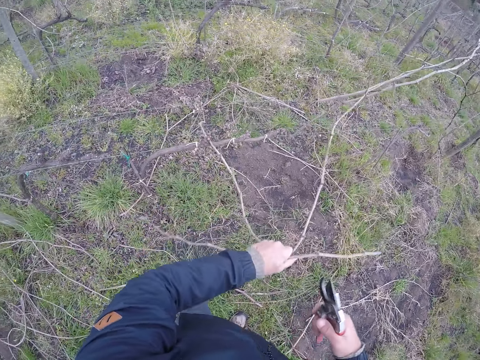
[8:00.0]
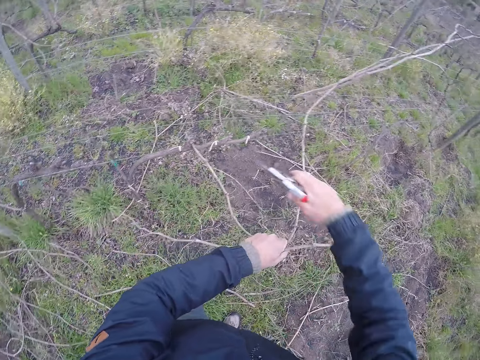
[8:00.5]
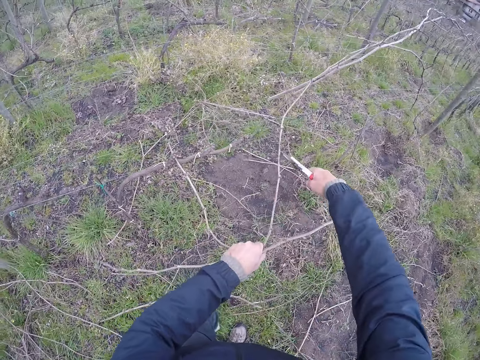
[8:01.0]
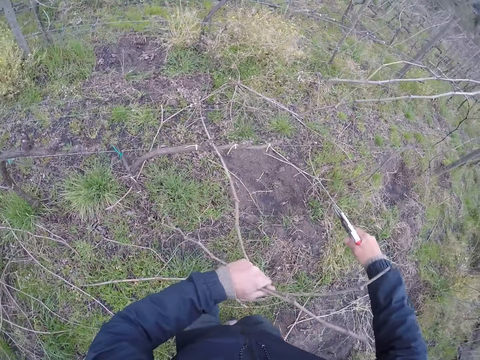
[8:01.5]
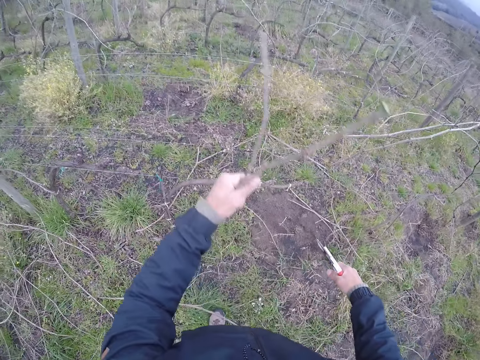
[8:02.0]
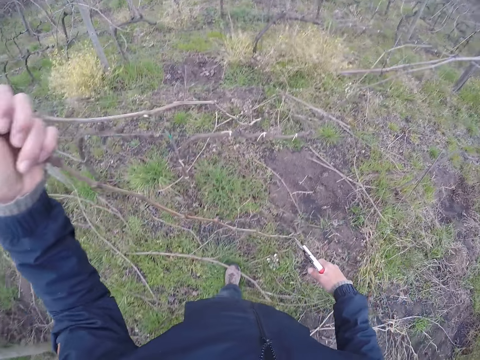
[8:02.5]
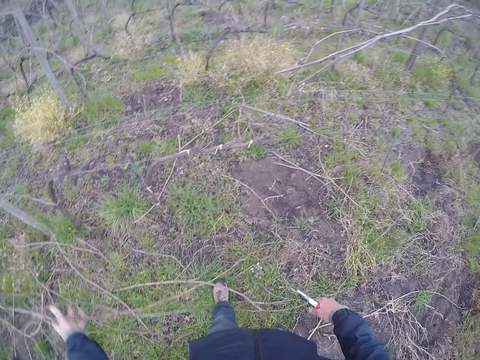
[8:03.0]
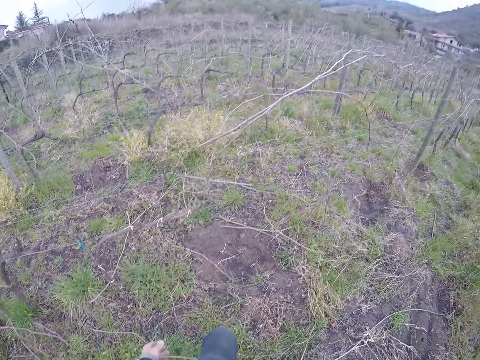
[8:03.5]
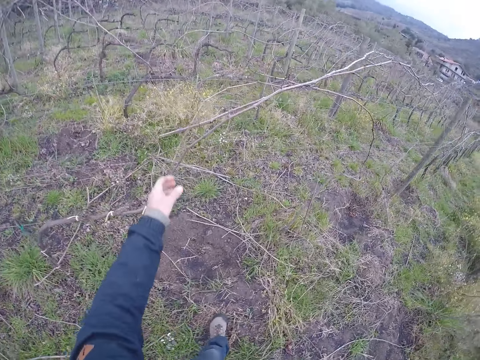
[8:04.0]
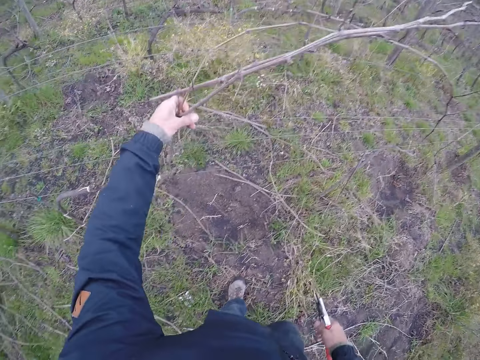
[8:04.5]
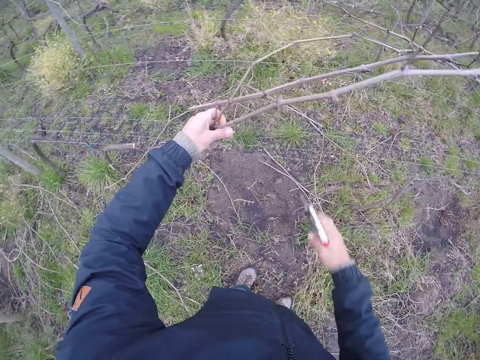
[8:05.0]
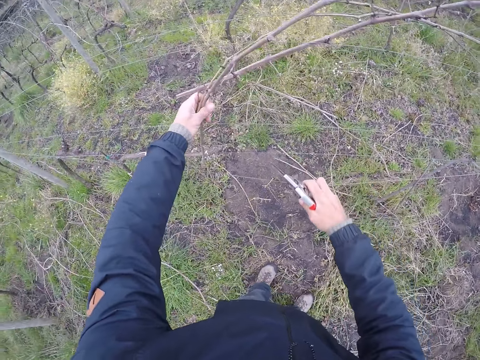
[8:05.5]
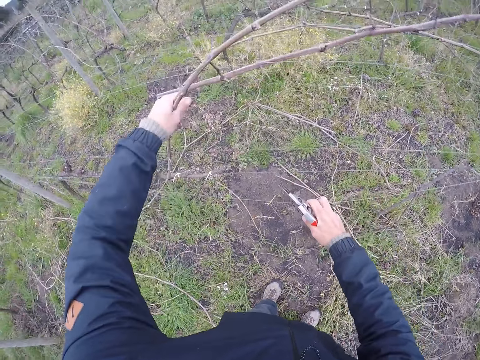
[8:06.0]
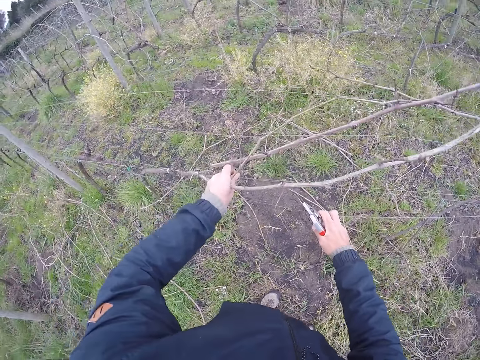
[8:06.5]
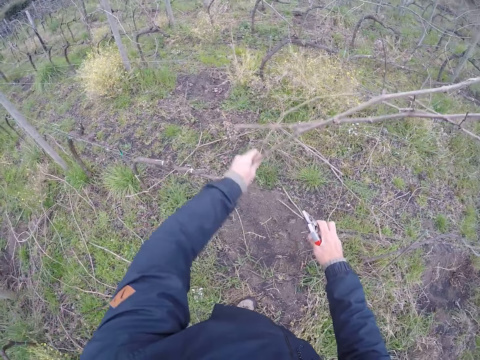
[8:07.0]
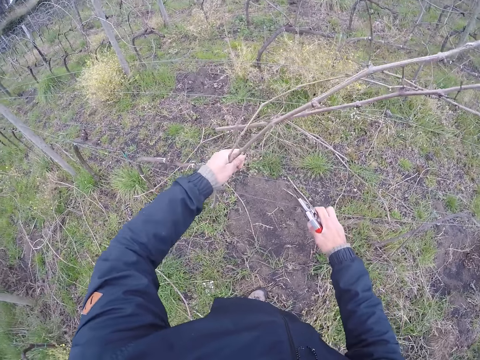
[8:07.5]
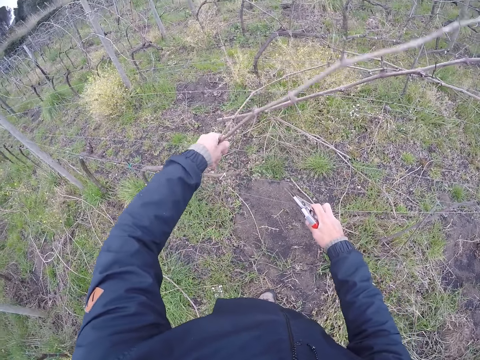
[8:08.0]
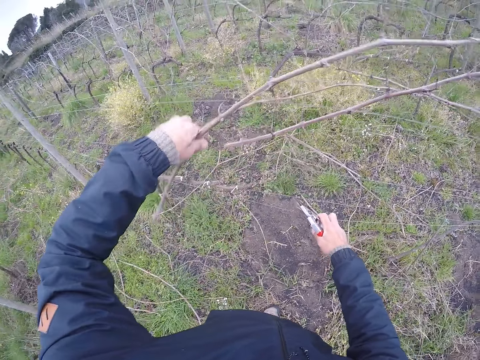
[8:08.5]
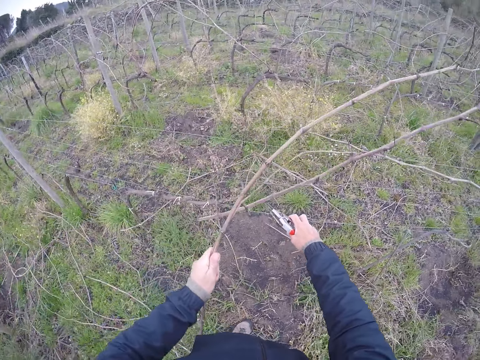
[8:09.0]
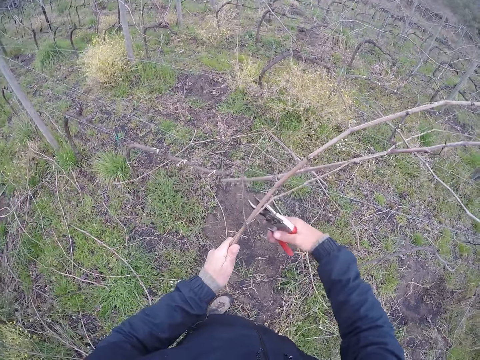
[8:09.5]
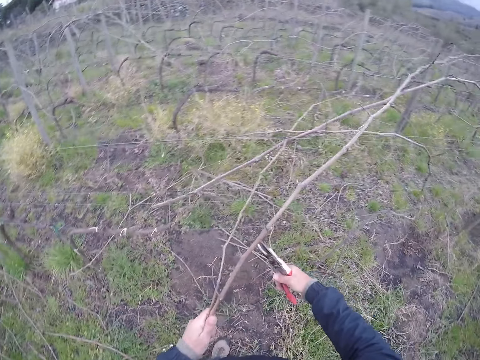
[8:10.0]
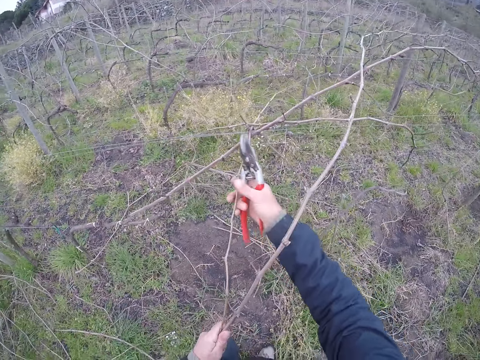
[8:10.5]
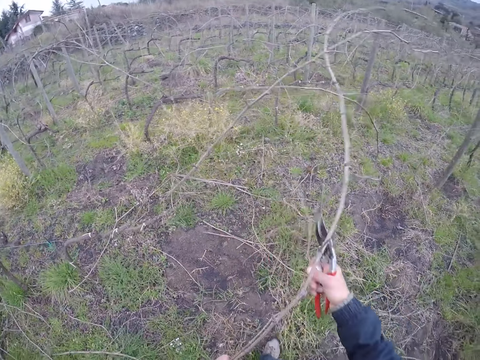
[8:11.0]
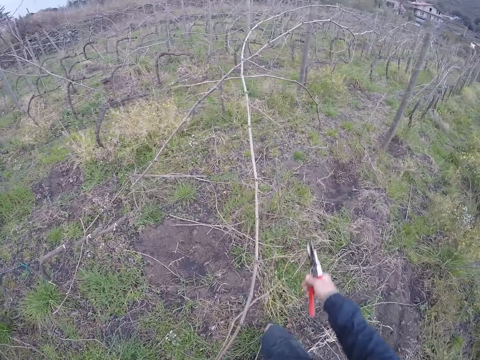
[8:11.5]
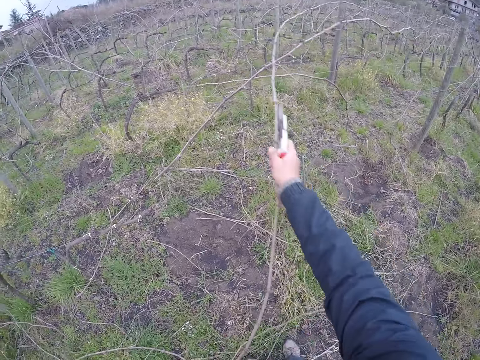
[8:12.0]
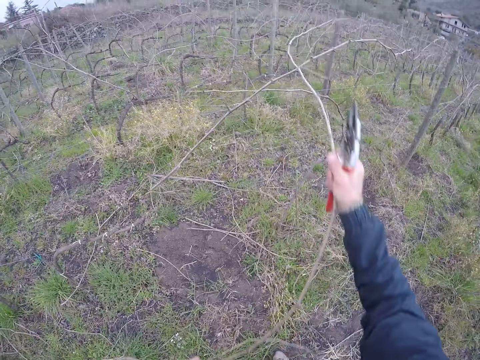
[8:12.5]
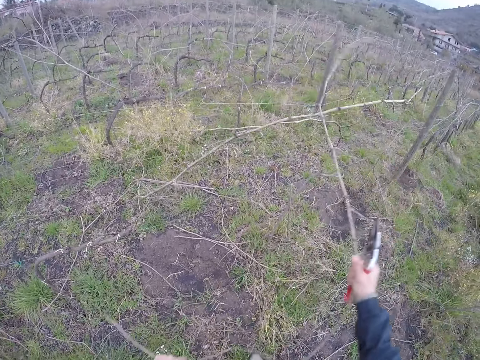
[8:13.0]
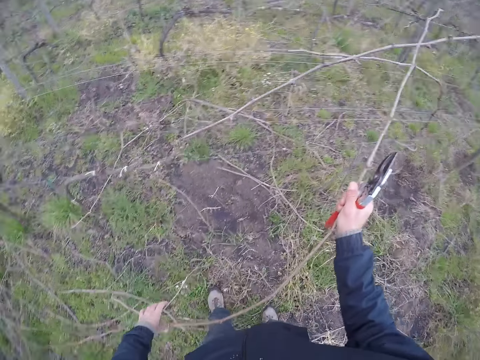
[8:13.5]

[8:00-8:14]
The camera wearer cuts the stick on the barb wire with the side cutter in his right hand. He holds some sticks on the barb wire with his left hand. He holds the barb wire with his right hand. He pulls some sticks on the barb wire with his left hand. He cuts the stick on the barb wire with the side cutter in his right hand. He pulls some sticks on the barb wire with both hands. He pulls a stick on the barb wire with his left hand.

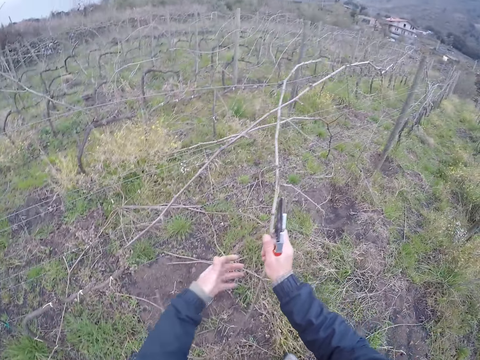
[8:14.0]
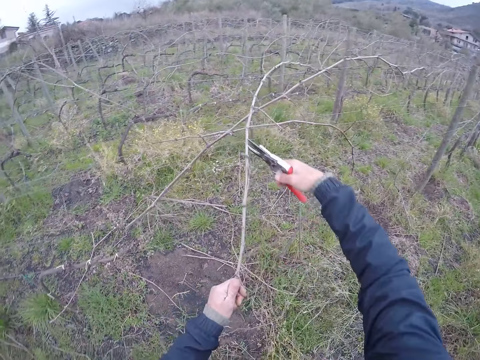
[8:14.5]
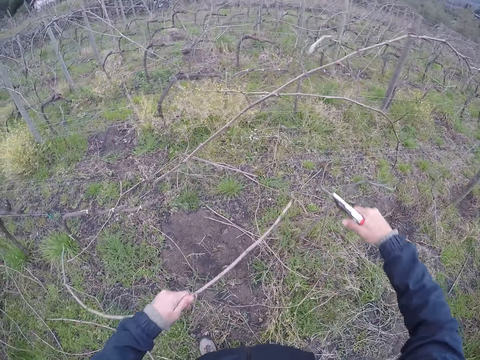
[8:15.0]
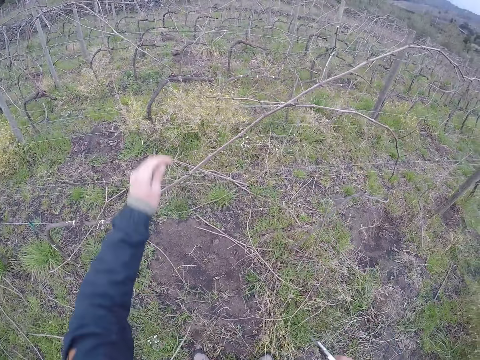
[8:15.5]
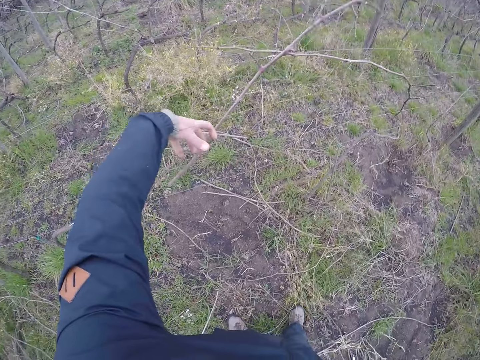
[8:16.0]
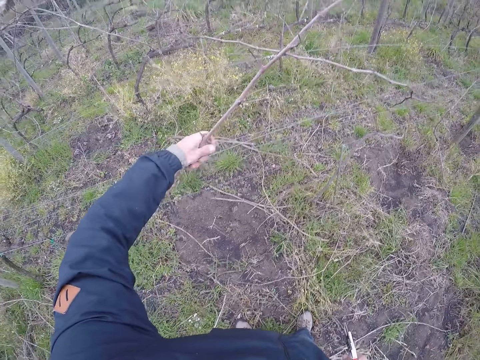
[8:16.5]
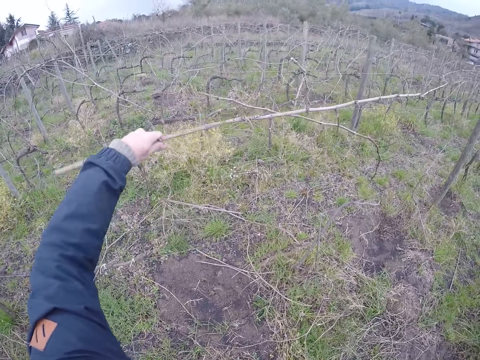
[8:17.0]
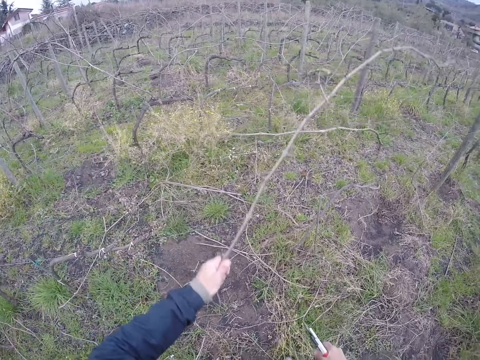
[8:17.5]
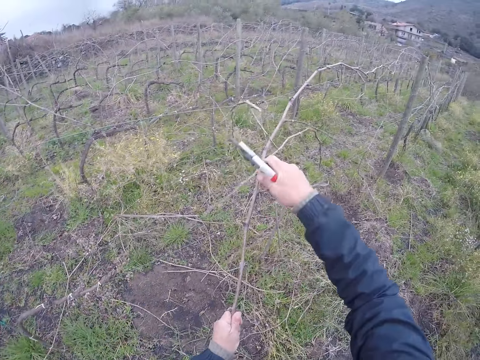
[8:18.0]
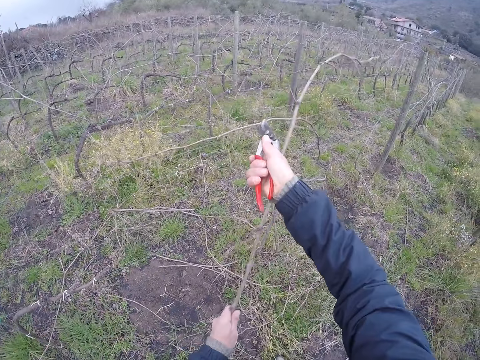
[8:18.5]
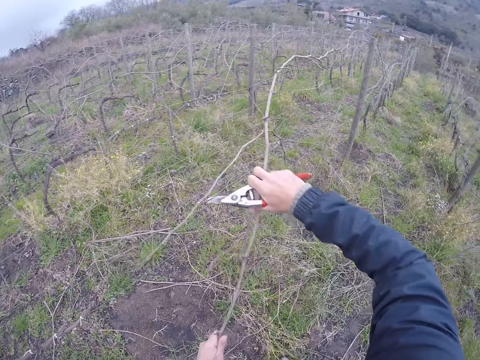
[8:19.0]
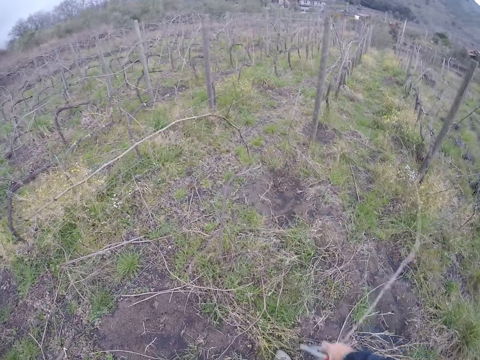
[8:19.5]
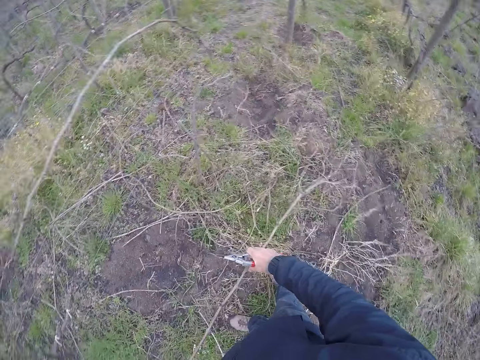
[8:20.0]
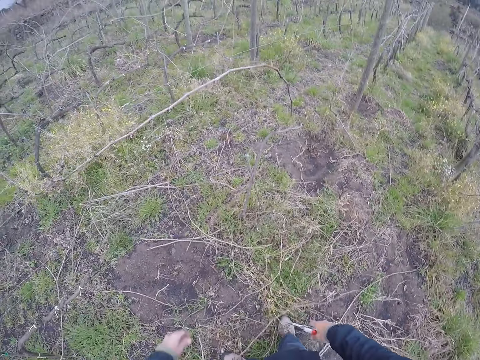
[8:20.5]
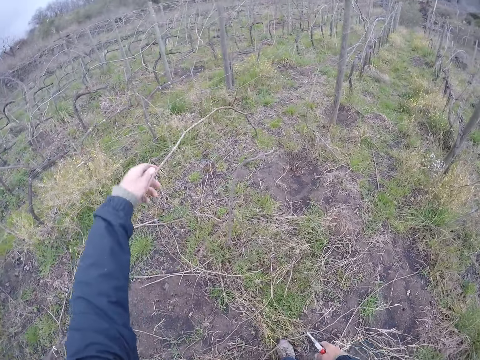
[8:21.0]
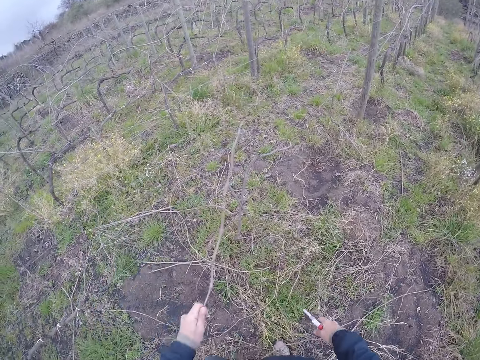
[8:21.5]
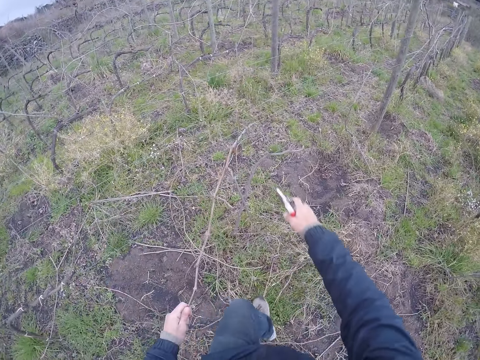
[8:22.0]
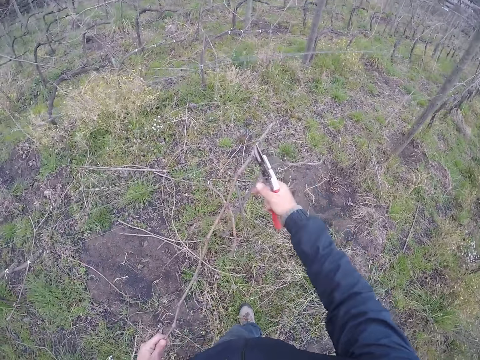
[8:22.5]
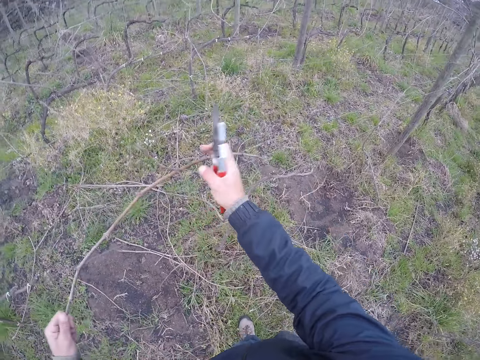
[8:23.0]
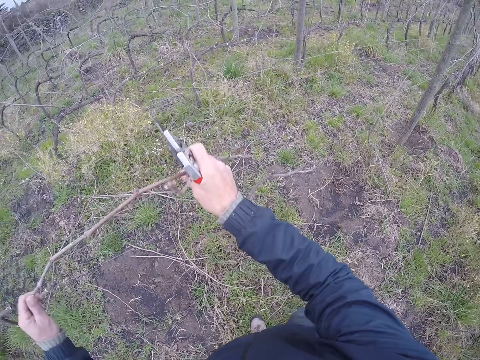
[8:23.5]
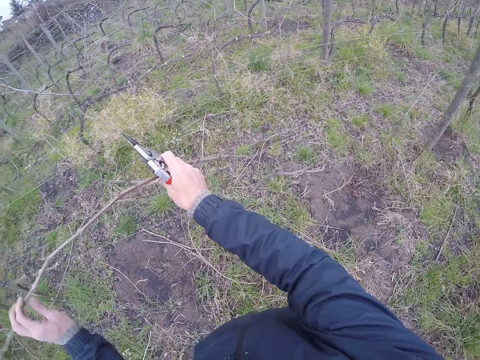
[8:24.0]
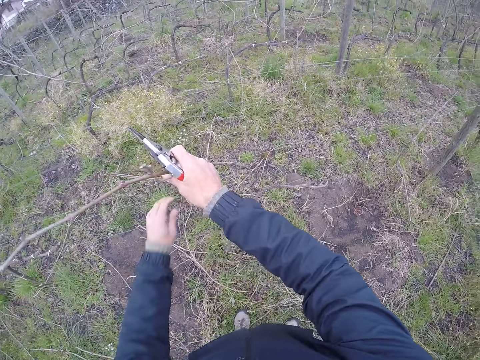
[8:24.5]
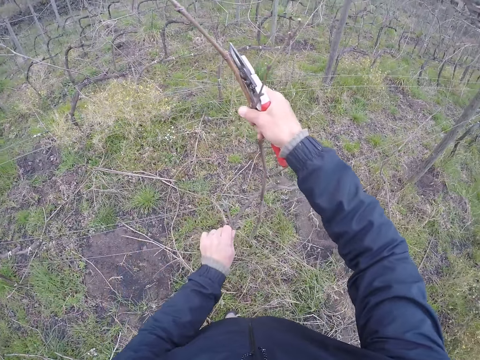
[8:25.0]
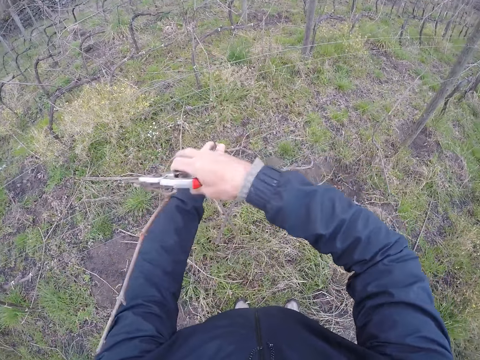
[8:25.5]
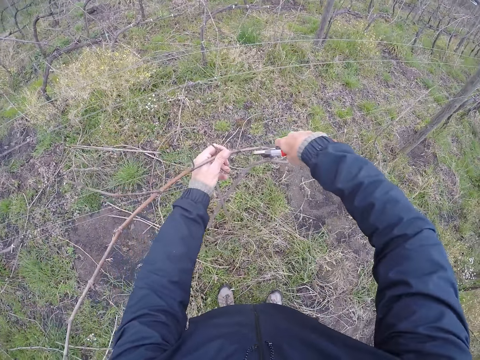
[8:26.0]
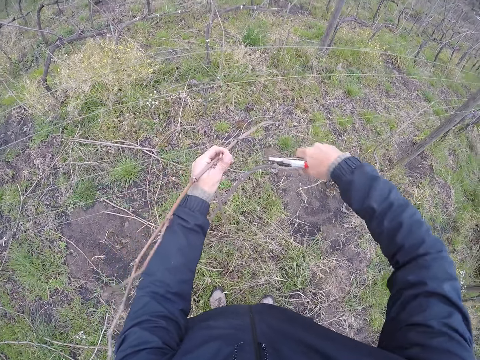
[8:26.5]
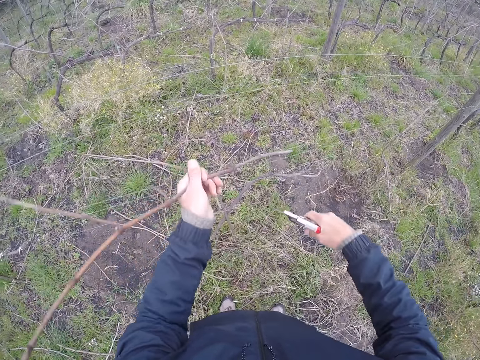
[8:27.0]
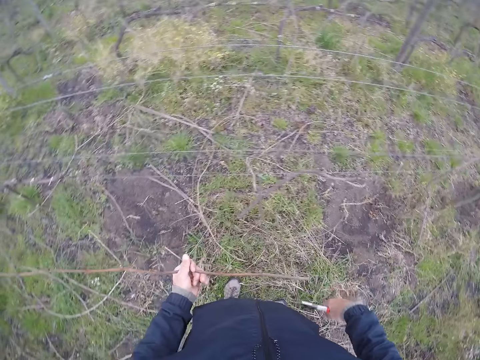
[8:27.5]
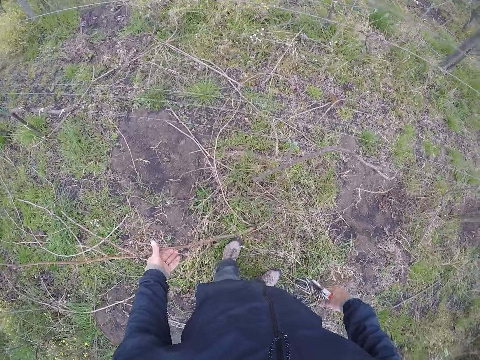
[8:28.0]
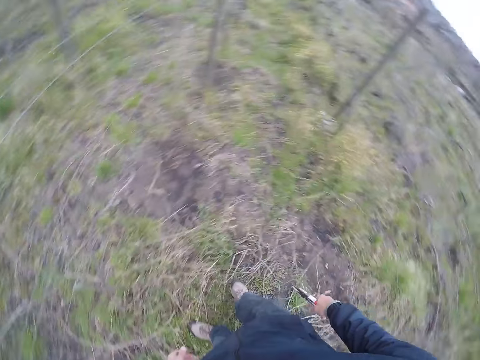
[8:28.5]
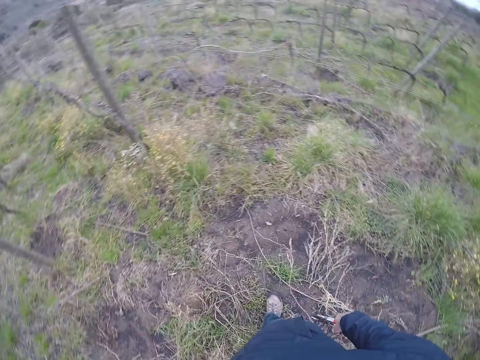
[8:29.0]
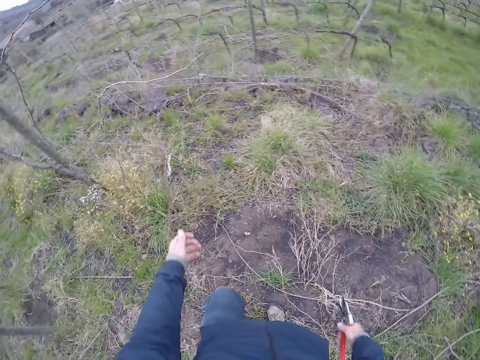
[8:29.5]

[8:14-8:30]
The camera wearer cuts the stick on the barb wire with the side cutter in his right hand. He drops the stick on the ground with his left hand. He removes a stick from the barb wire with his left hand. He holds the stick. He cuts the stick on the barb wire with the side cutter in his right hand. He pulls the stick on the barb wire with both hands. He pulls a stick on the barb wire with his left hand. He removes the stick from the barb wire with both hands. He holds the barb wire with his left hand. He holds the stick with both hands. He cuts the stick on the barb wire with the side cutter in his right hand. He cuts the stick again. He drops the stick on the ground with his left hand.
